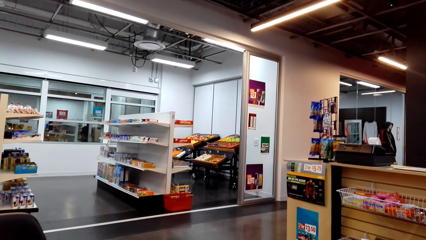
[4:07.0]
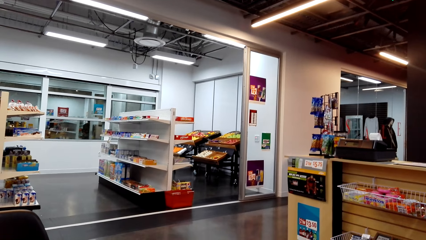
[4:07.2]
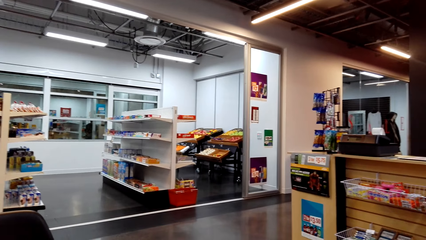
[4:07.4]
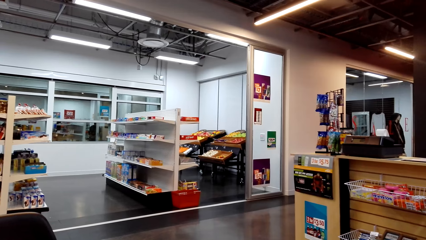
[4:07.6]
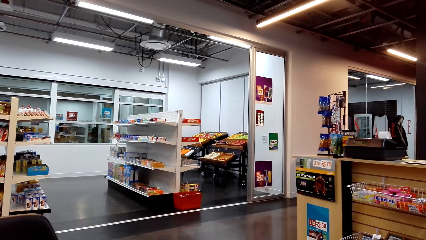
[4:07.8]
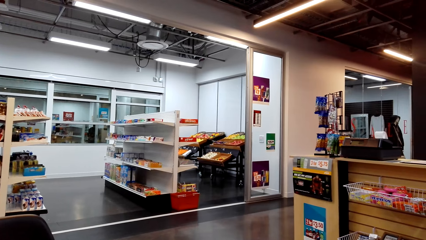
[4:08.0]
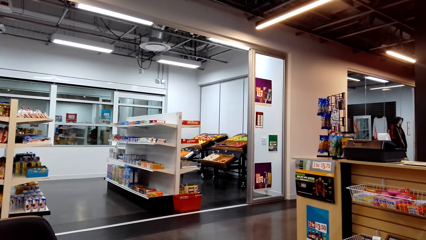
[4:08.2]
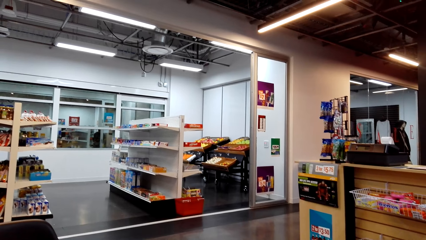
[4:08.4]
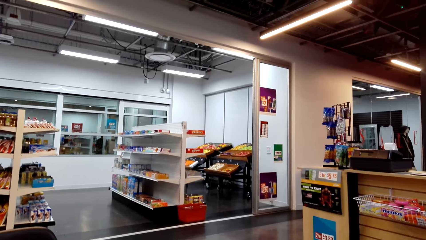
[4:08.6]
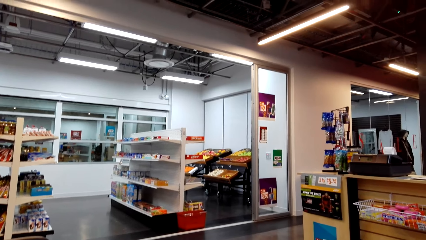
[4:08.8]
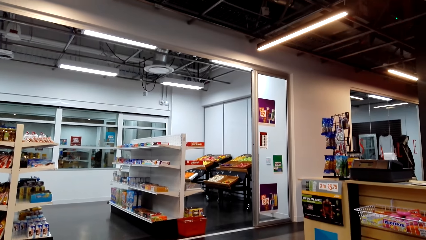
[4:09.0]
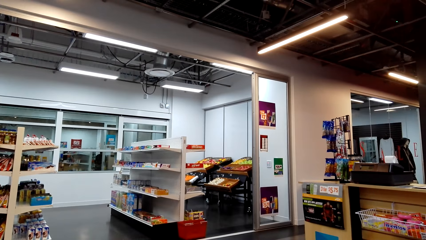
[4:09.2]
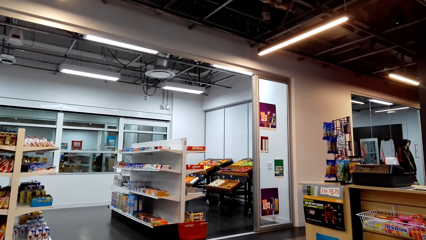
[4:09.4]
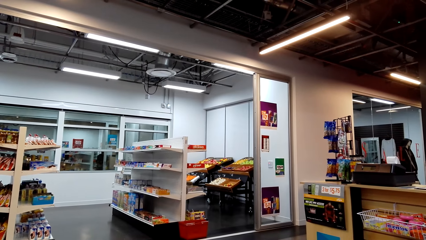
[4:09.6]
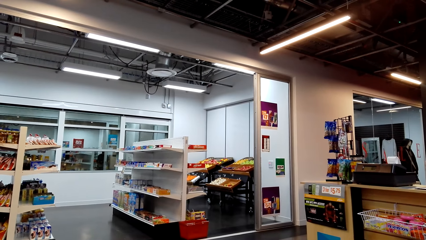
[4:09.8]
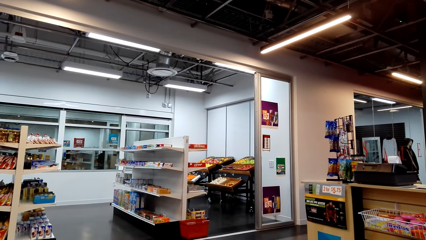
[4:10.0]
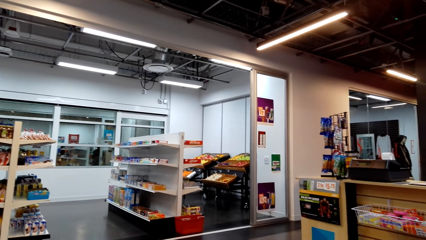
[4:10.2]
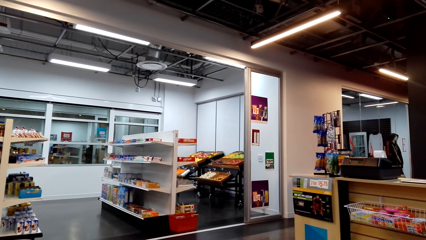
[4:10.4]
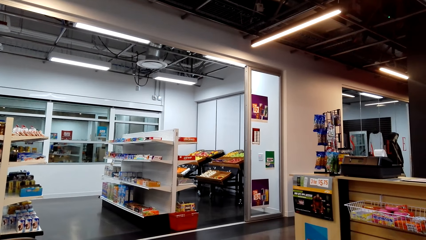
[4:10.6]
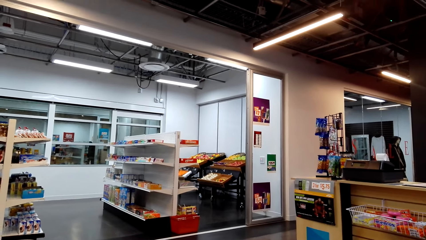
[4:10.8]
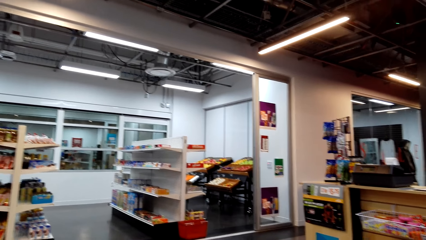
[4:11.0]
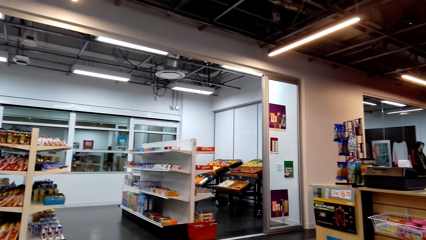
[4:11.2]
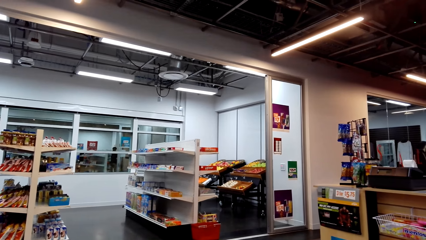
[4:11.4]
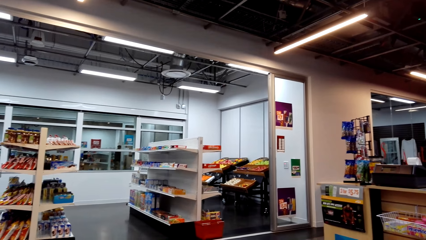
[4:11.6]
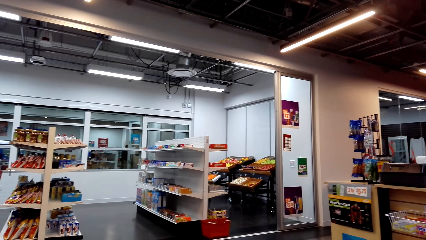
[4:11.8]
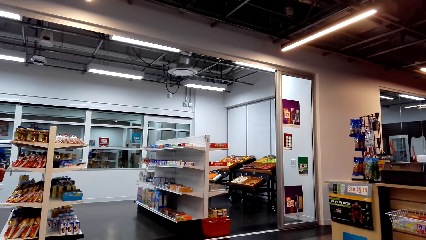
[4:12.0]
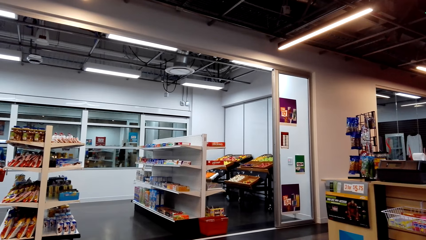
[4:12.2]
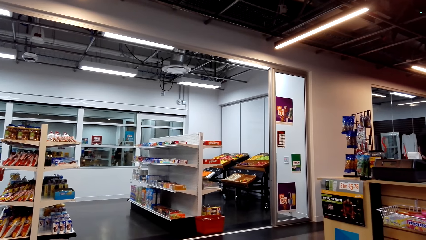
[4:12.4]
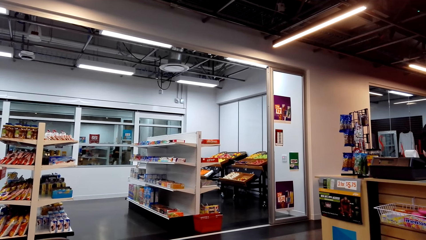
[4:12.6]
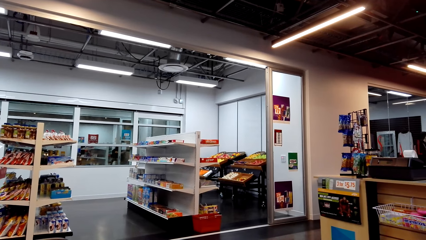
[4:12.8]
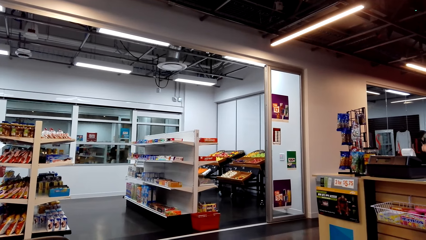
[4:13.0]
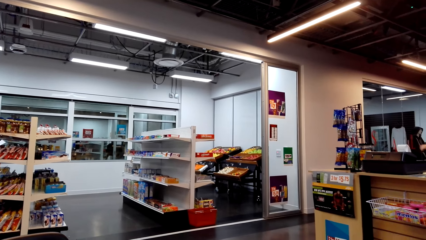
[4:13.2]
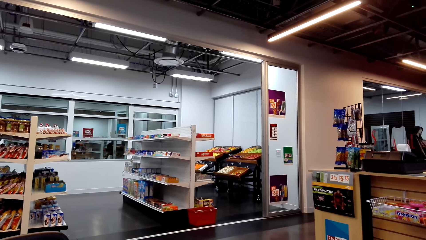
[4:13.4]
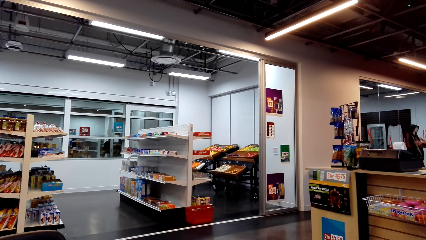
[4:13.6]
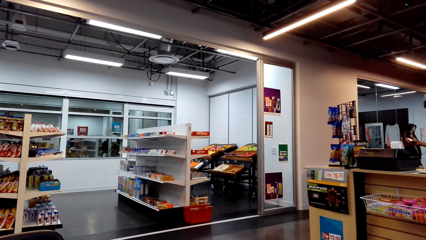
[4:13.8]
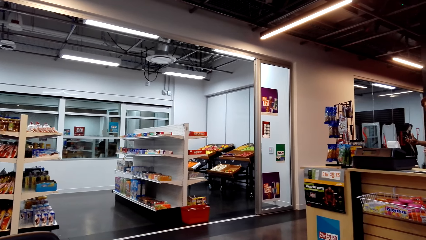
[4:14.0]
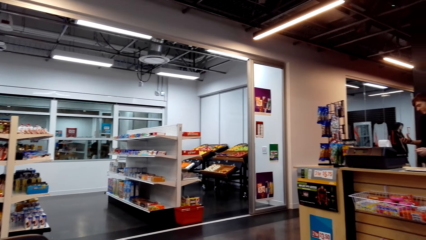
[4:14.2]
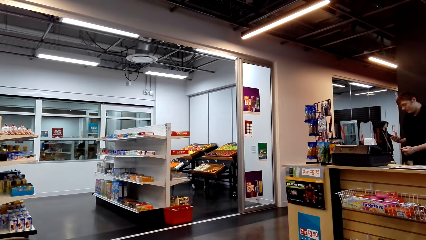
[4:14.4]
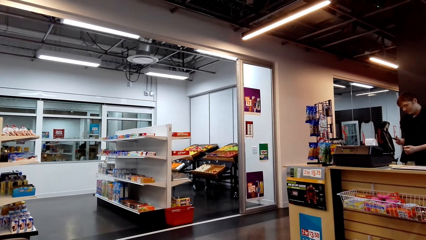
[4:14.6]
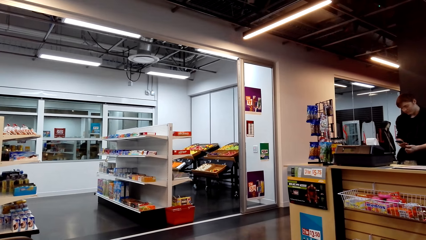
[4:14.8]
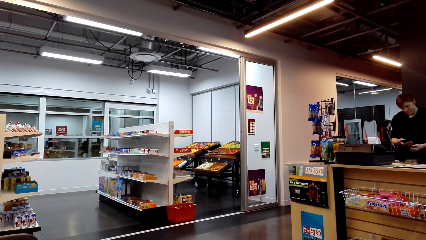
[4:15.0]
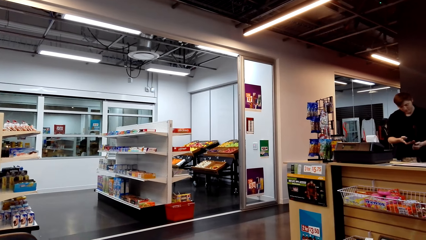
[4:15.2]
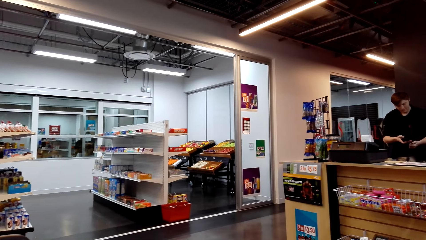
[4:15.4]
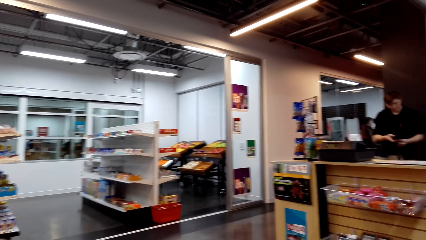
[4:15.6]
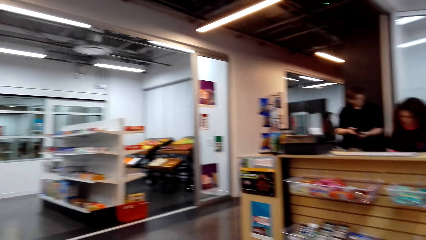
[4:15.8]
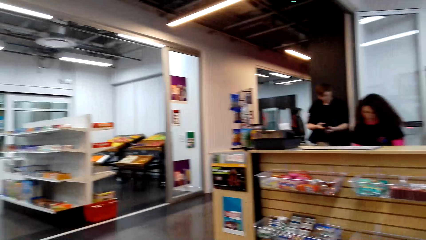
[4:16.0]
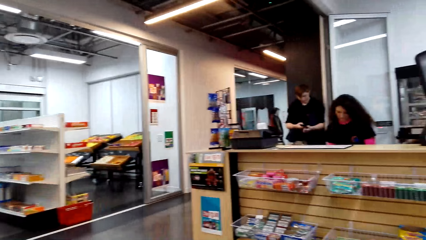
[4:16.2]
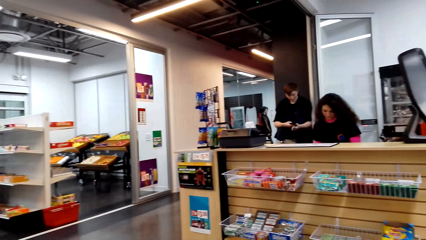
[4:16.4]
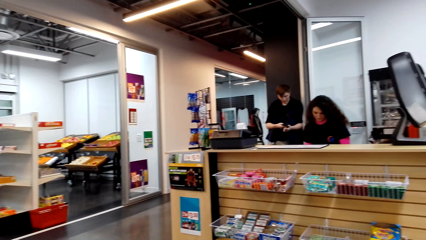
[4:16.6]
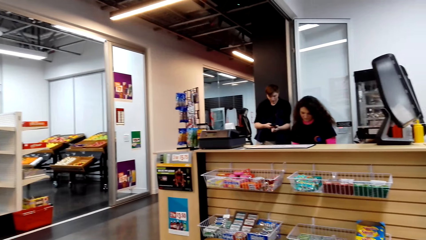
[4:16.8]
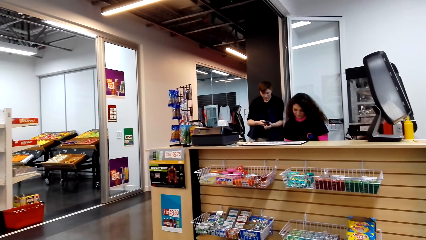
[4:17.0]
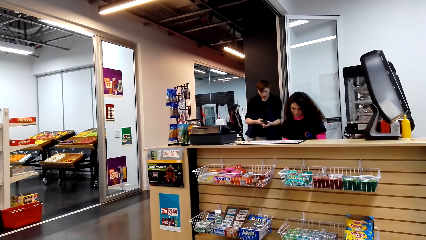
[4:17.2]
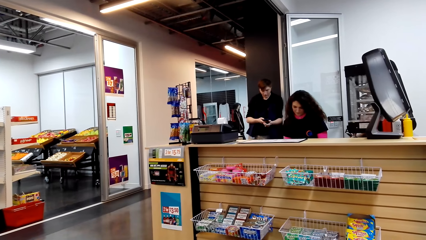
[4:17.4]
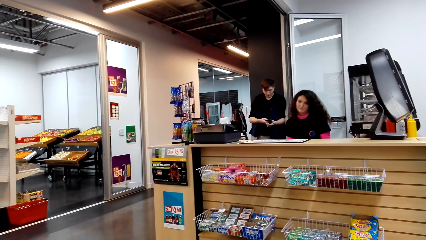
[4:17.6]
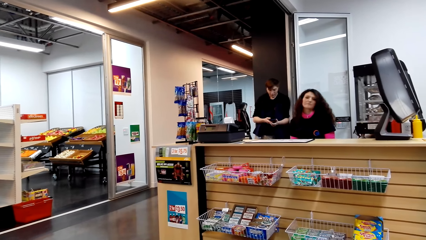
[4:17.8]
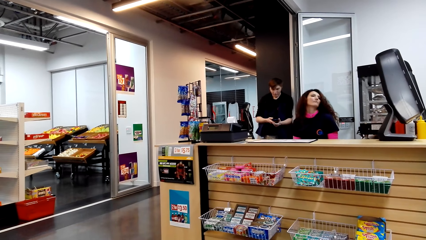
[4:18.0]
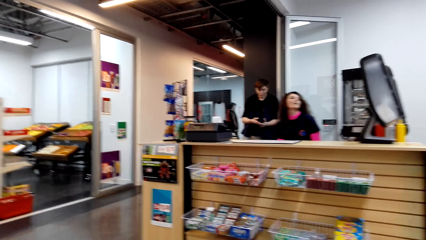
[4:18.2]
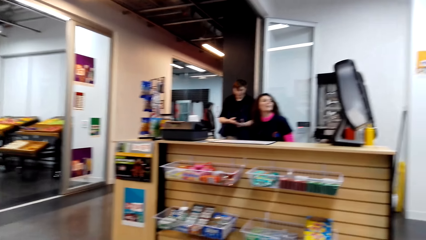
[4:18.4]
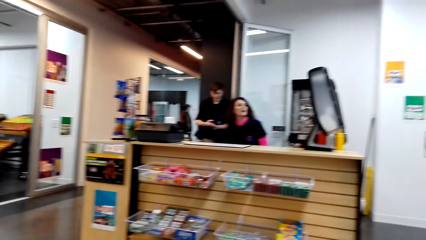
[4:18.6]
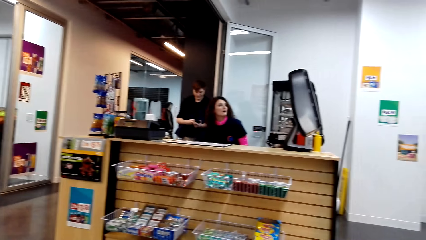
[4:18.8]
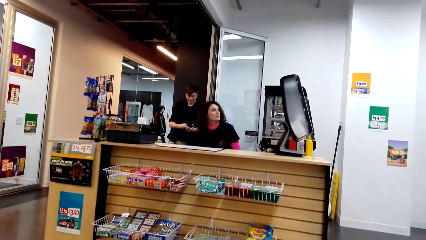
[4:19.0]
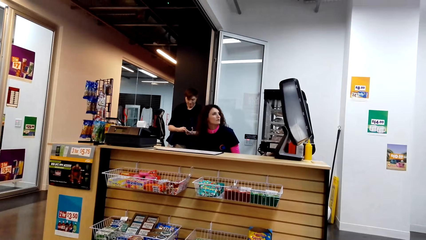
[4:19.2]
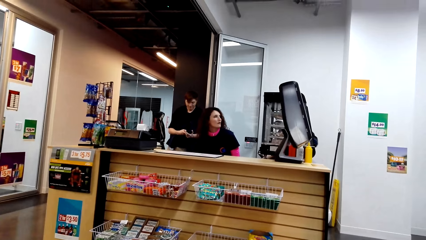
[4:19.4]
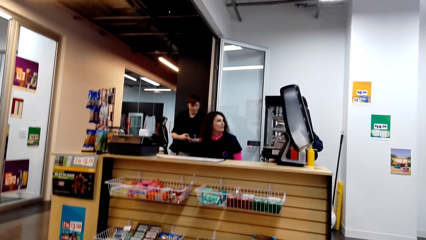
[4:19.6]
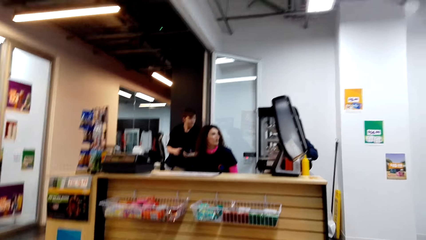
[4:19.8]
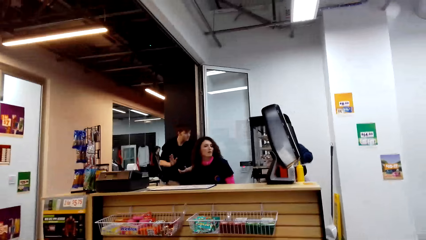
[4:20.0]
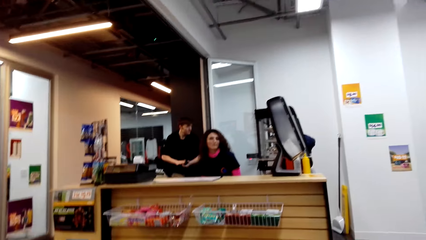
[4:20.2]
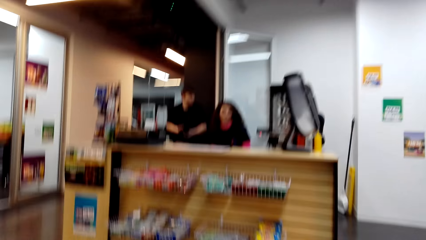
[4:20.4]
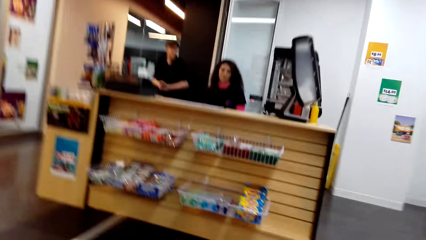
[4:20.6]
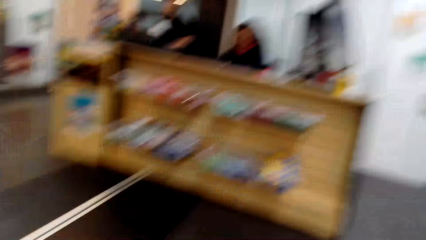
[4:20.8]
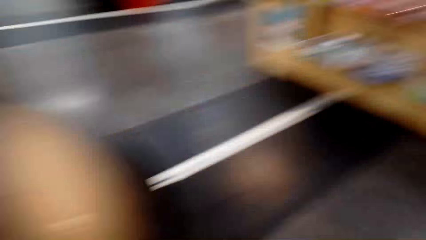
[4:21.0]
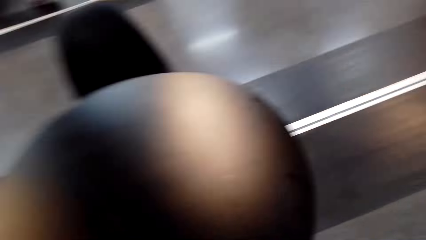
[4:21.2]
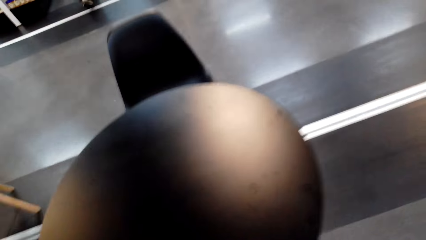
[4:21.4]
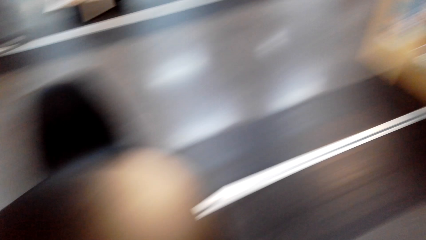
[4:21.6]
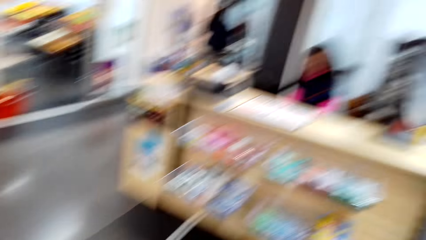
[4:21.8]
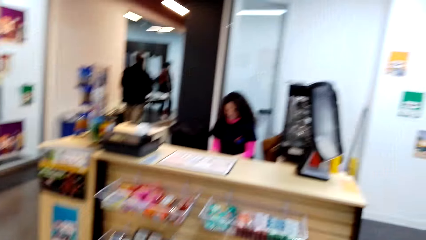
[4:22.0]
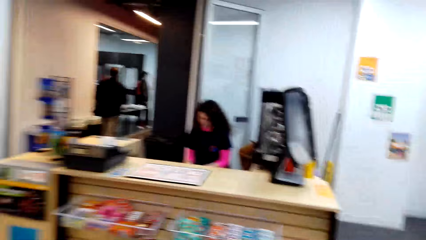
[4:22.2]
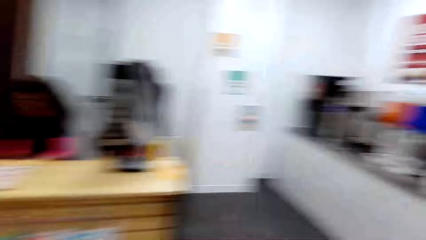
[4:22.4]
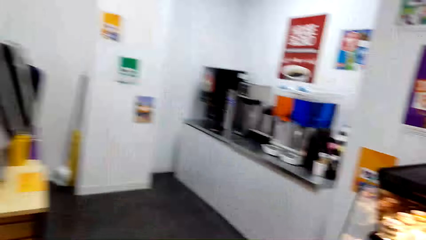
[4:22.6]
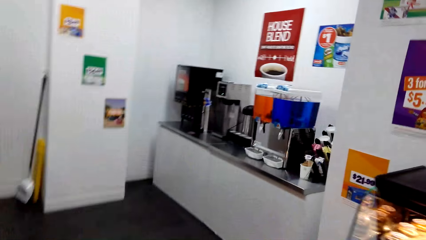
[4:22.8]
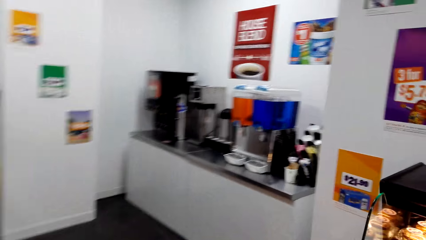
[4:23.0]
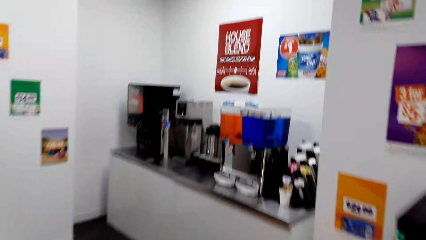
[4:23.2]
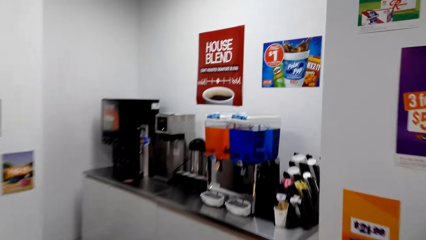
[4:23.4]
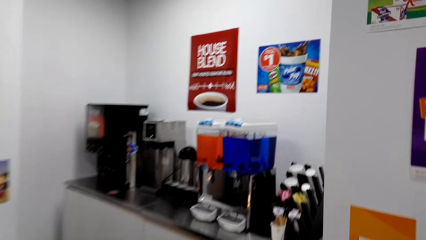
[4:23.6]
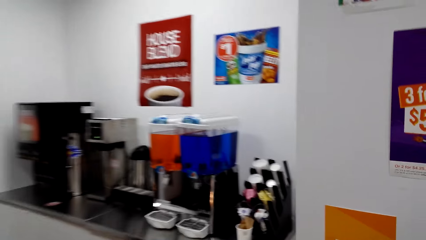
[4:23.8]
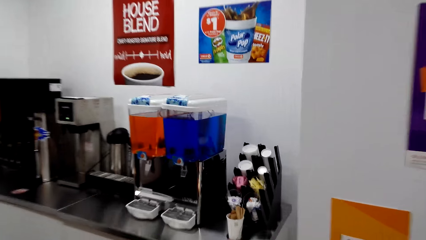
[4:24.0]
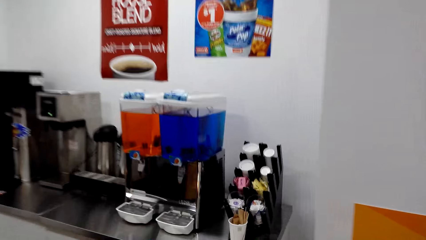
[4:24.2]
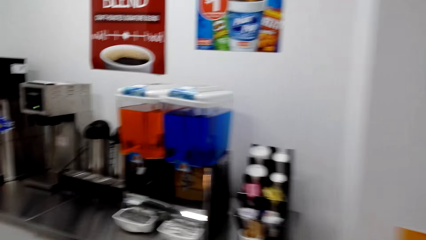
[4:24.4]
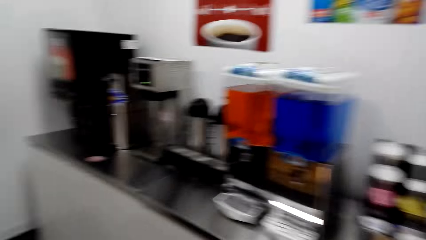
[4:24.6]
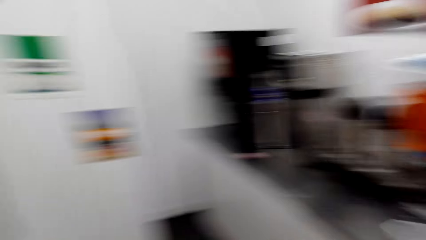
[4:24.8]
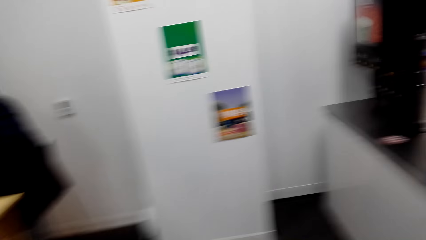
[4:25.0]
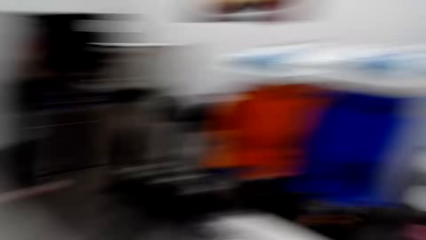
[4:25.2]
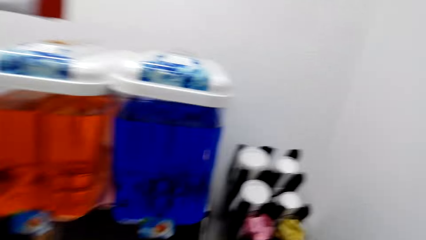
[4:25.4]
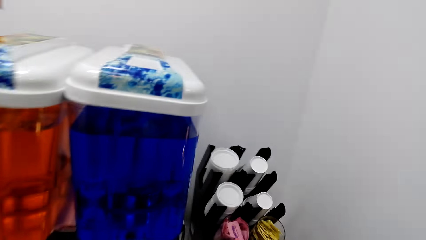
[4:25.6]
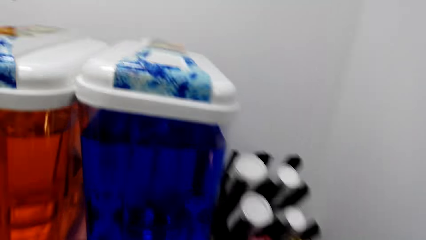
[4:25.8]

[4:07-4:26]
A man uses a phone. The camera wearer looks around. They walk to the juice tap. They walk around.
